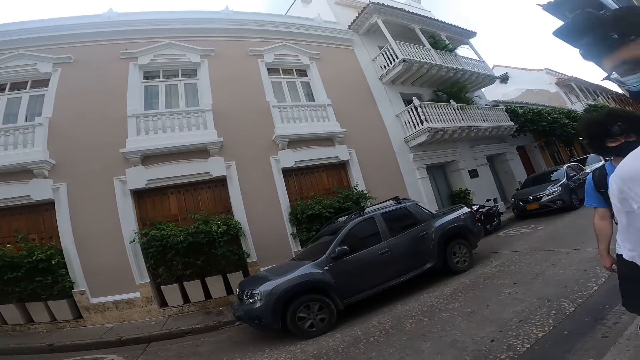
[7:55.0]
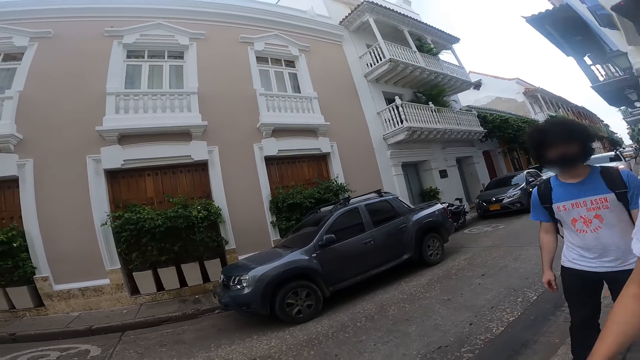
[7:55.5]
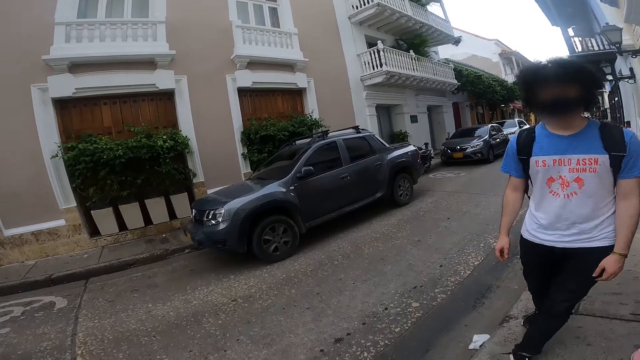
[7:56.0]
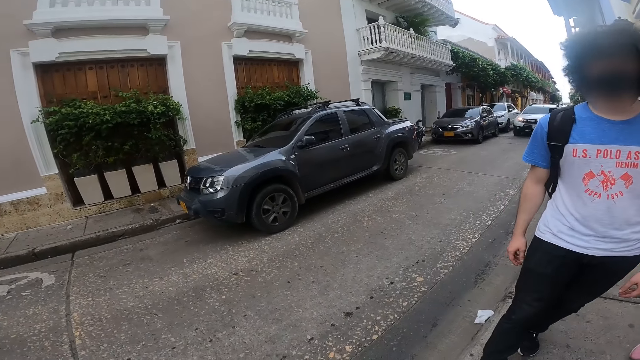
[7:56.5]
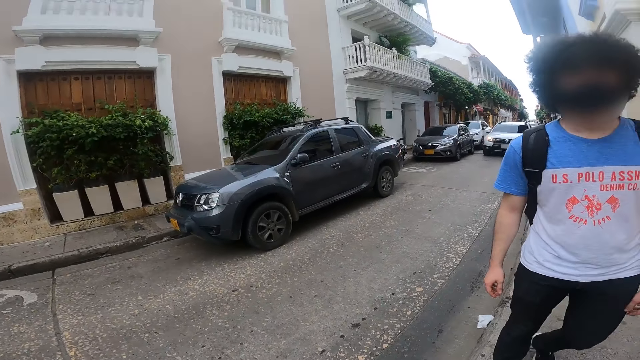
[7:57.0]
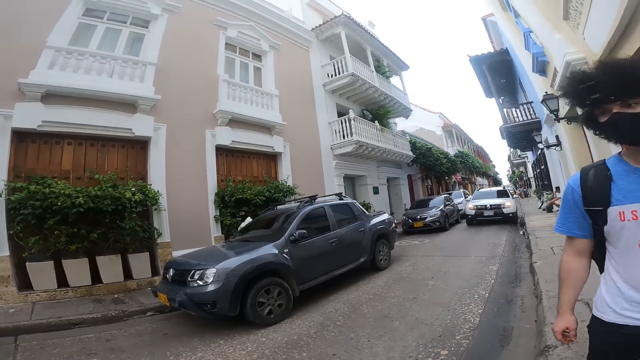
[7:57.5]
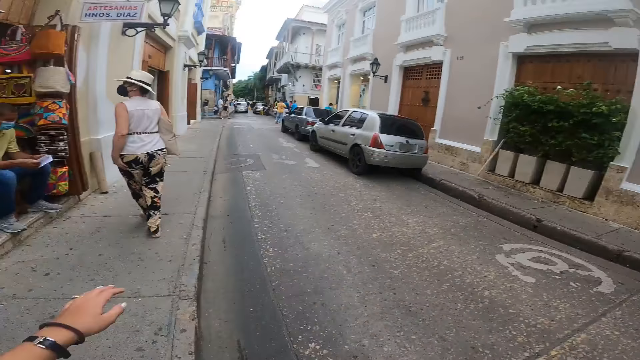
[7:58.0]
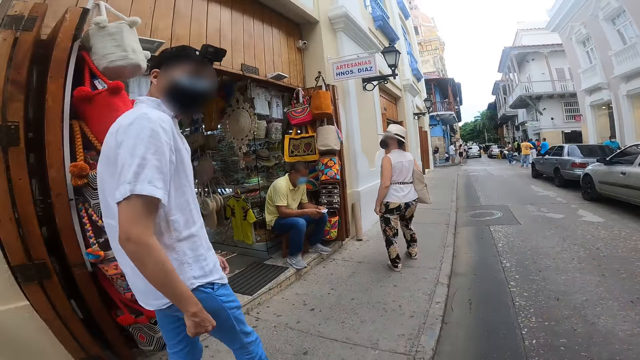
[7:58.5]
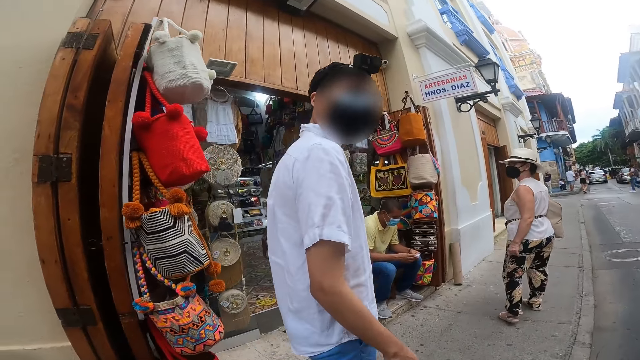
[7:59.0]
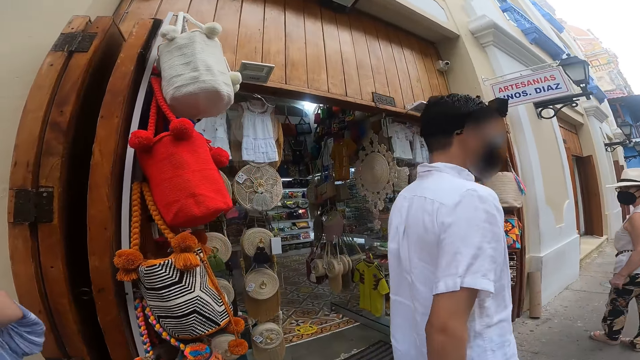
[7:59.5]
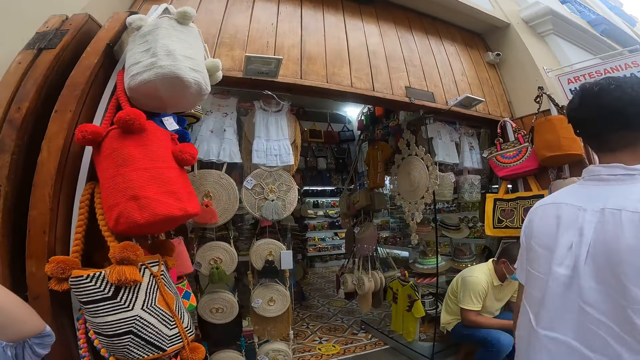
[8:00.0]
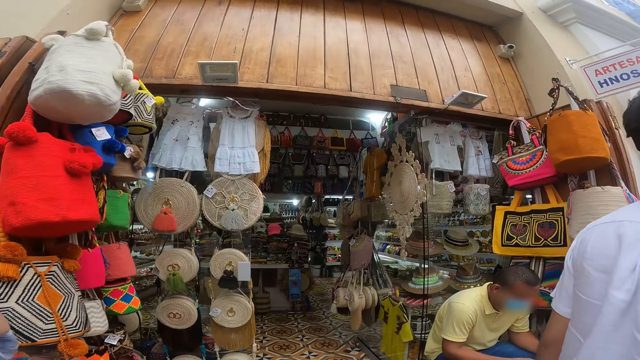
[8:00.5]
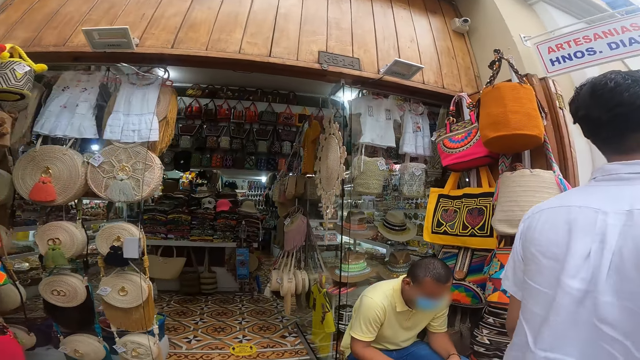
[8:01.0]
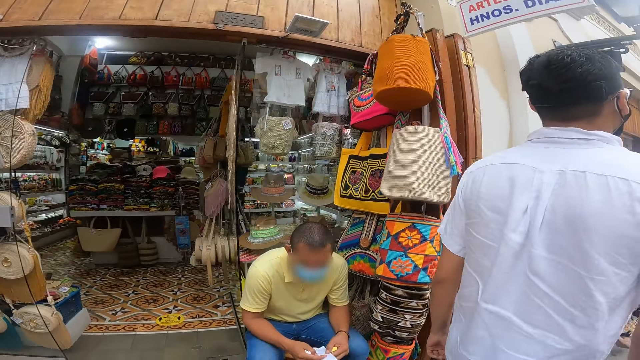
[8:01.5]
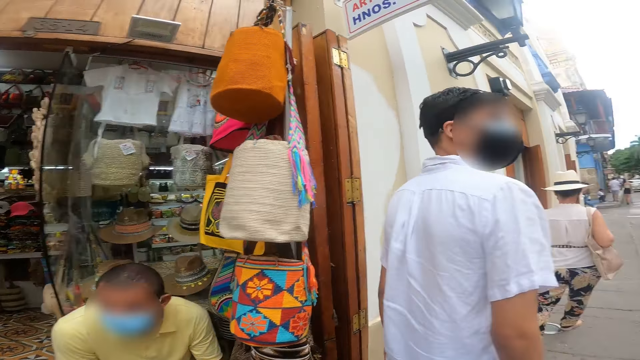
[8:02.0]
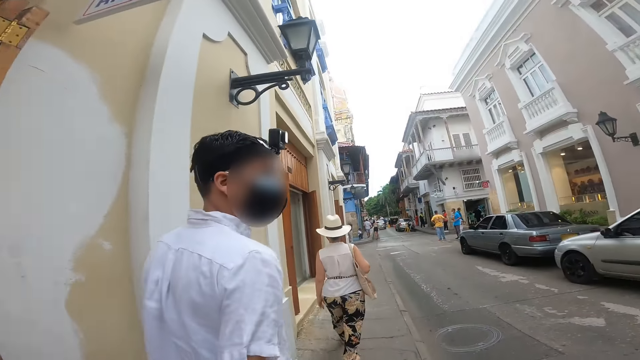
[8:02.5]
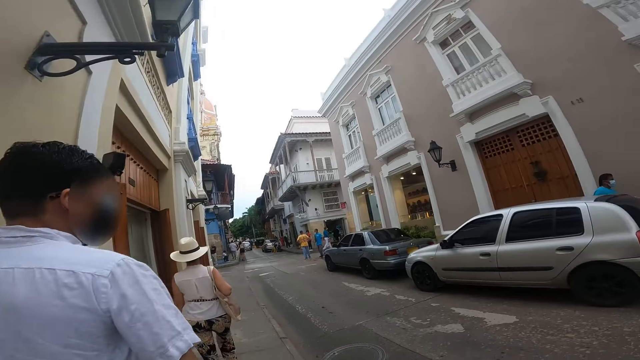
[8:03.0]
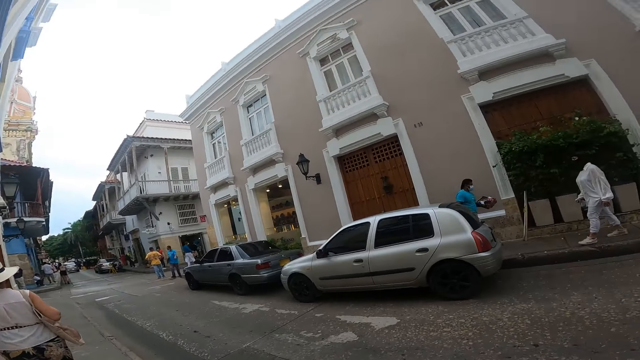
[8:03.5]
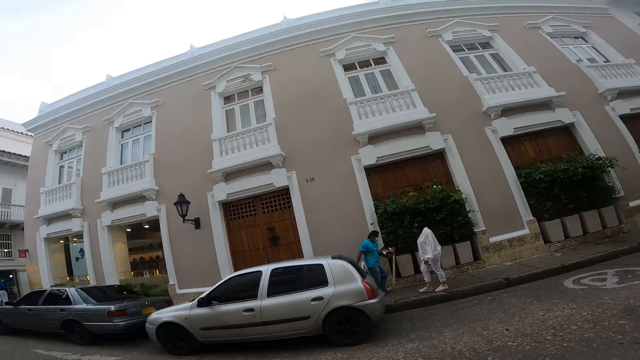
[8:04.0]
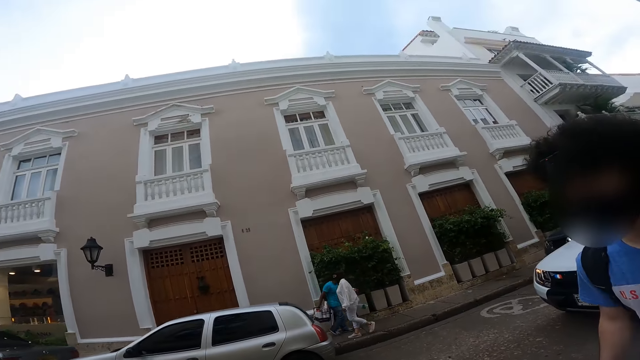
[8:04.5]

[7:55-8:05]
The camera wearer looks around. They walk on the pavement. They look around.

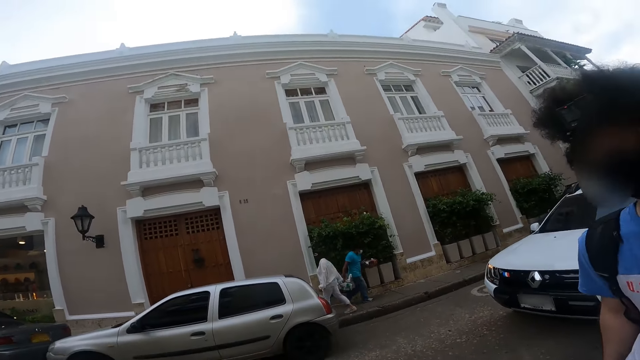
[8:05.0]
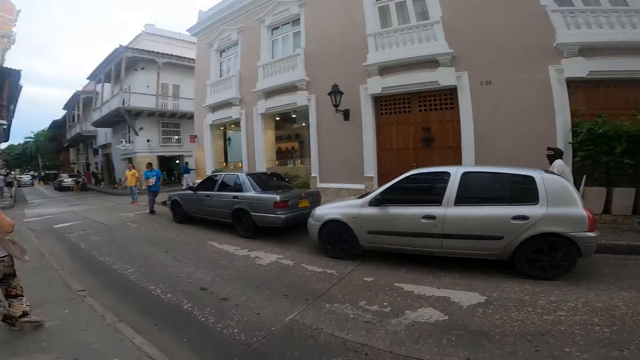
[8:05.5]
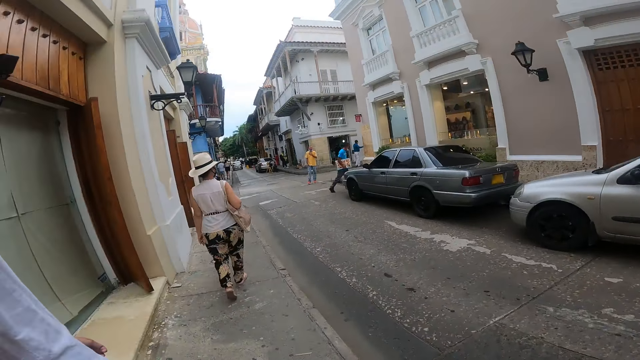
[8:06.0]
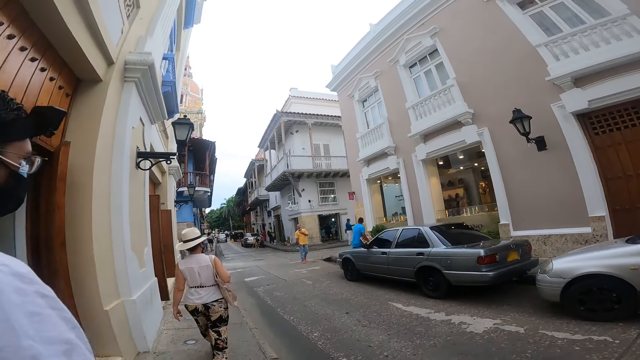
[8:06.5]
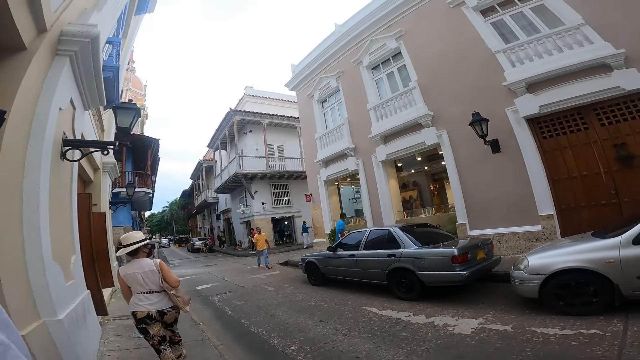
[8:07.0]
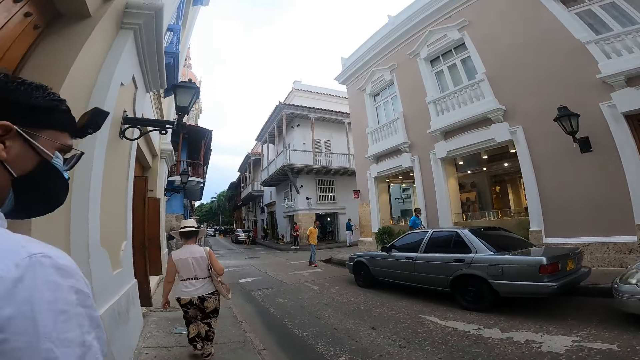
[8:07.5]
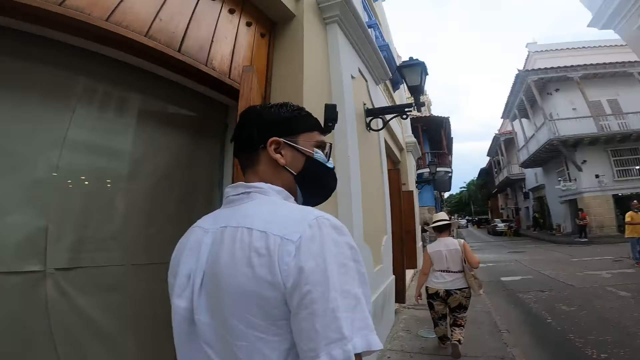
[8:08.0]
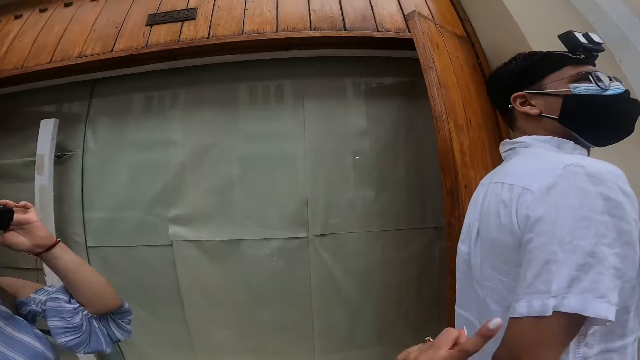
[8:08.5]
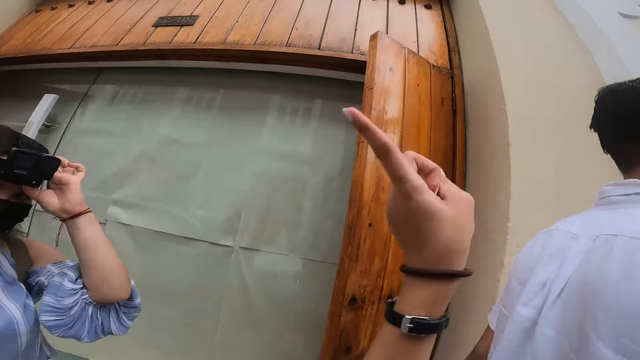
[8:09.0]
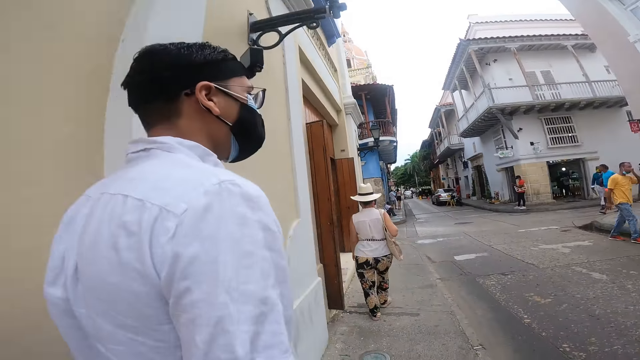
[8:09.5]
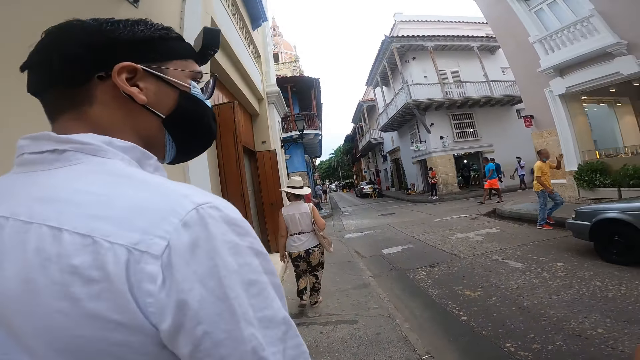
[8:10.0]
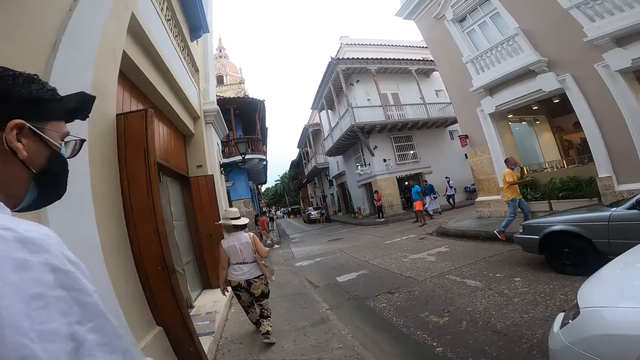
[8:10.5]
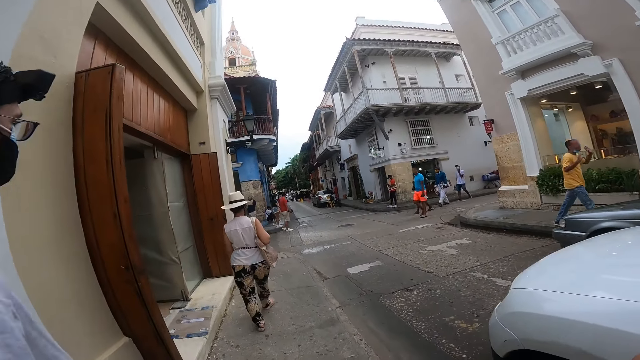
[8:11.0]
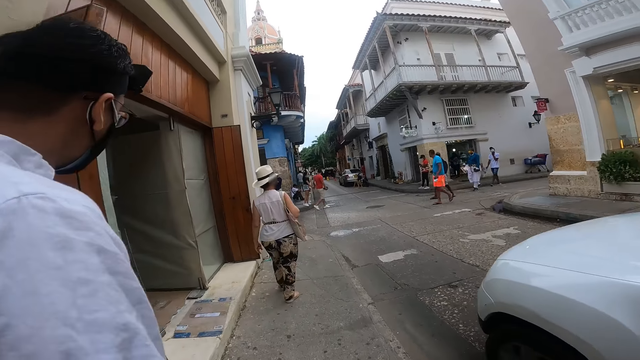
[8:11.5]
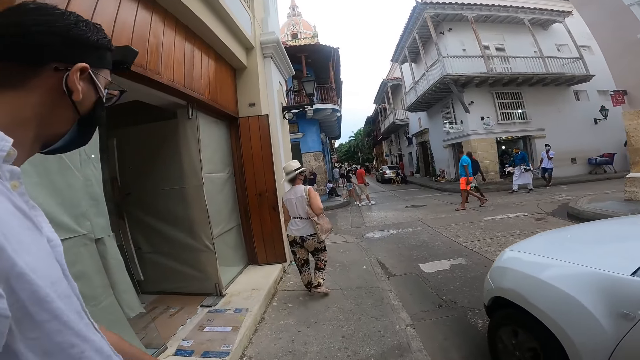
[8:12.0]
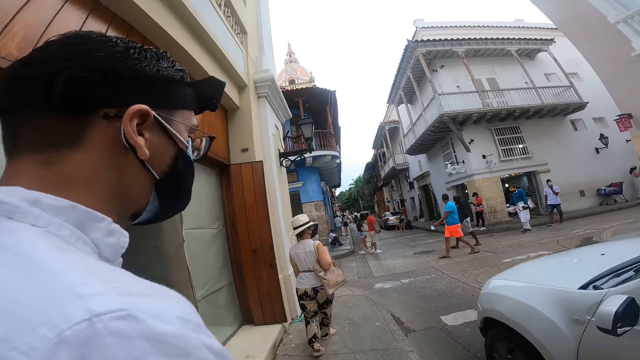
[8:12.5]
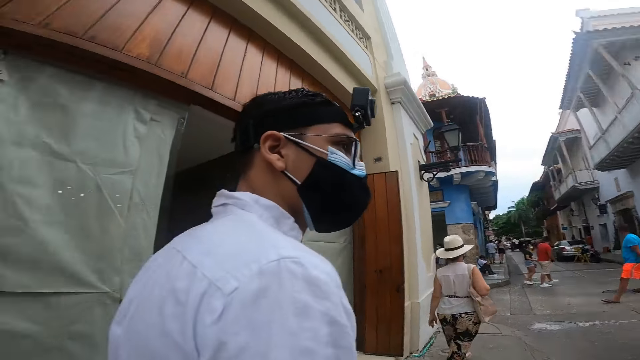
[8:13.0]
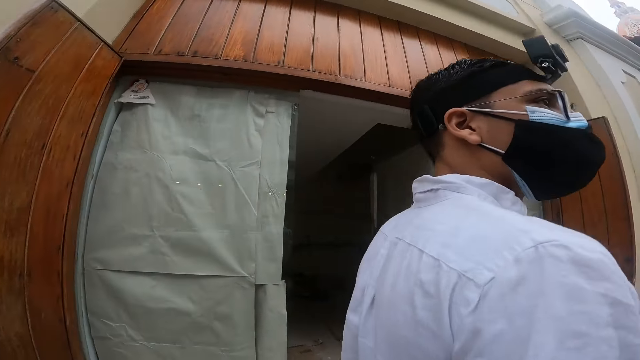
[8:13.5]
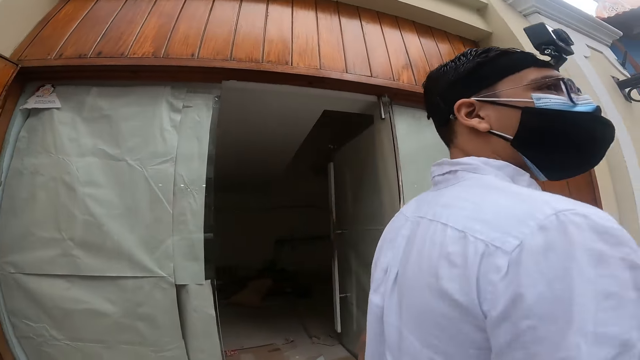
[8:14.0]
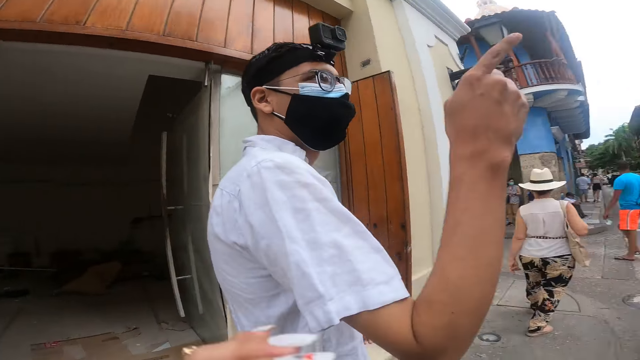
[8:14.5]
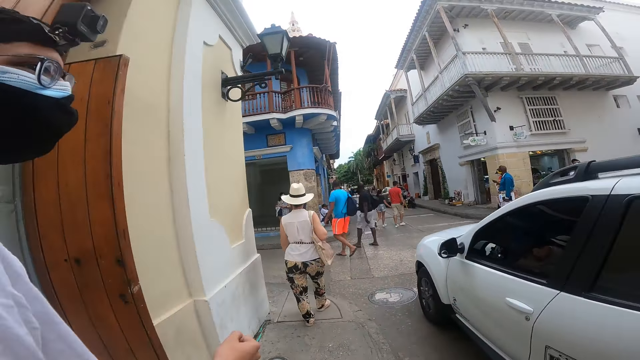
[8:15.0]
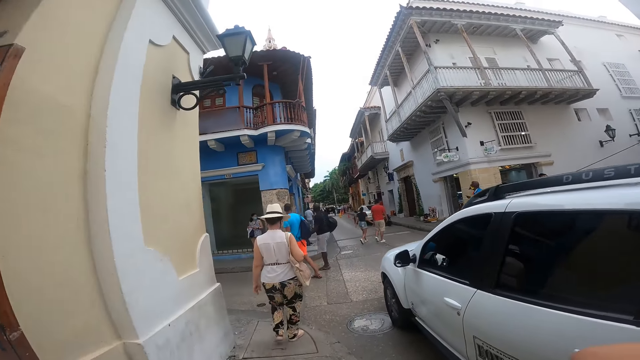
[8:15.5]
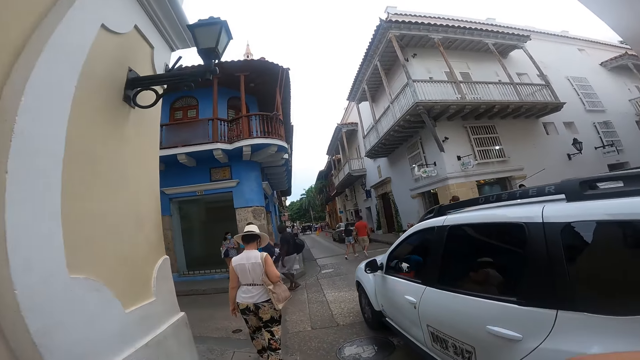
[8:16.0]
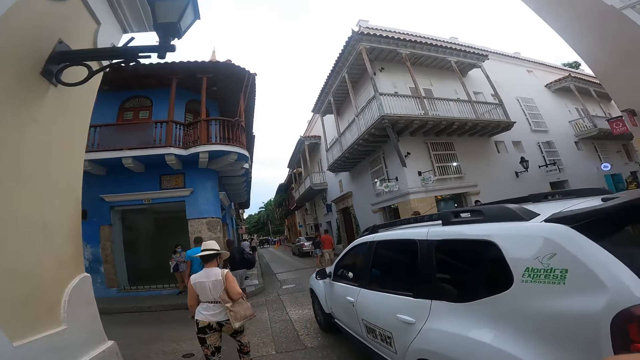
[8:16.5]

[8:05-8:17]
The camera wearer walks on the pavement. She gesticulates with her left hand. A woman touches a camera on her head with her left hand. The camera wearer walks on the pavement. A person walks on the pavement. A white car drives past the camera wearer. A man gesticulates with his right hand.
